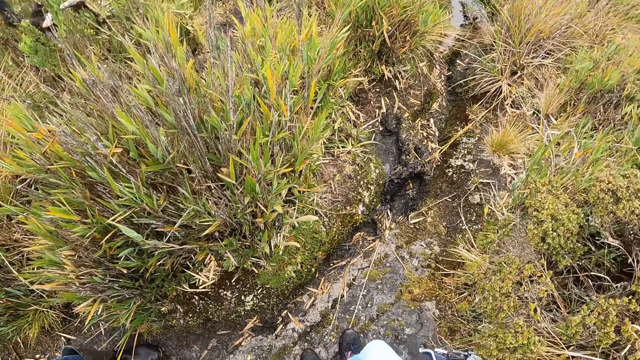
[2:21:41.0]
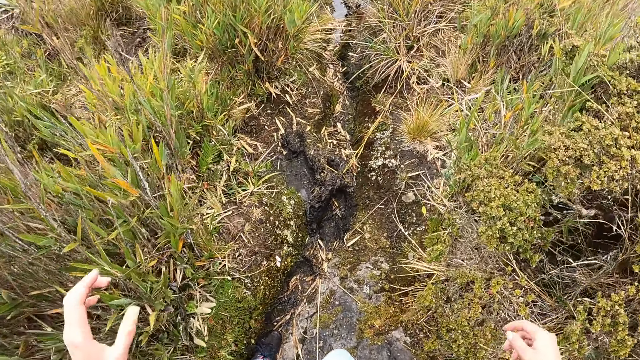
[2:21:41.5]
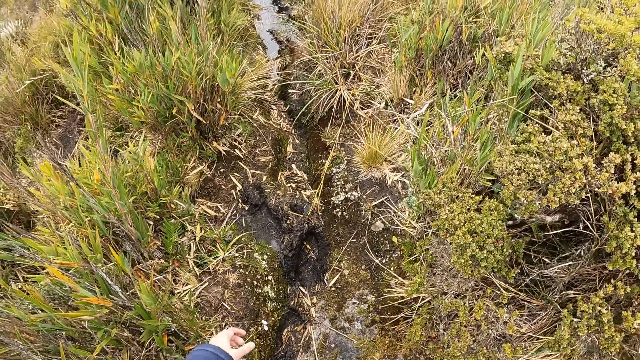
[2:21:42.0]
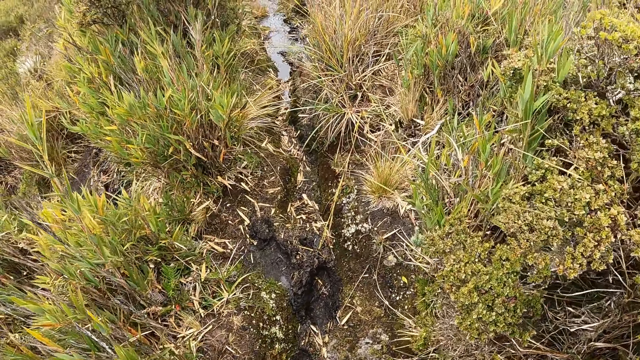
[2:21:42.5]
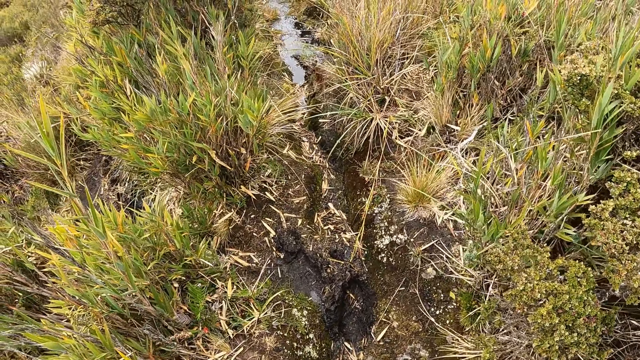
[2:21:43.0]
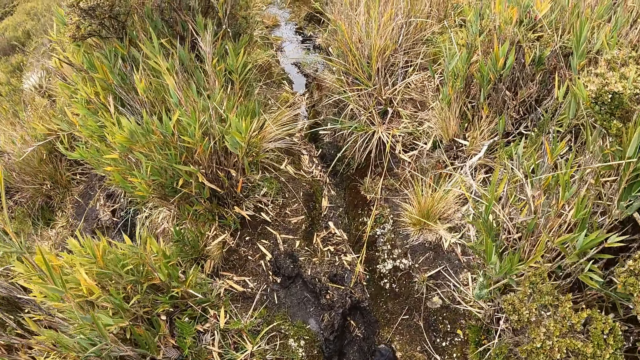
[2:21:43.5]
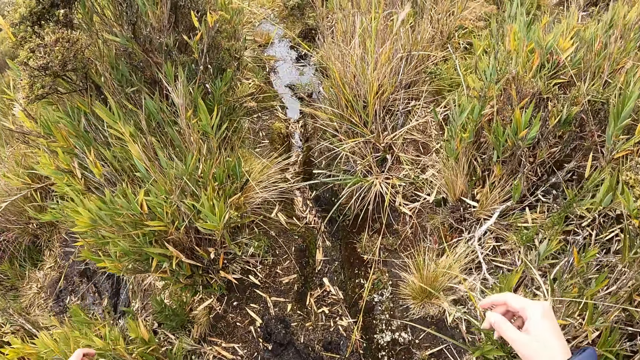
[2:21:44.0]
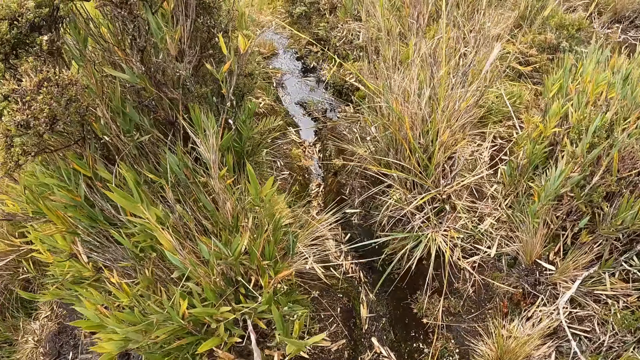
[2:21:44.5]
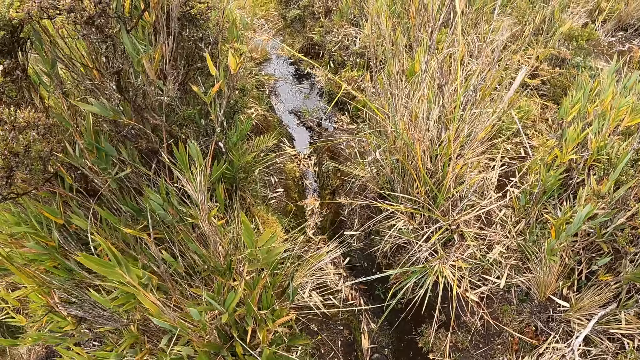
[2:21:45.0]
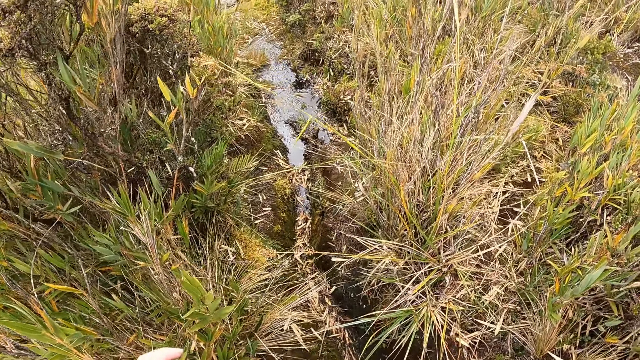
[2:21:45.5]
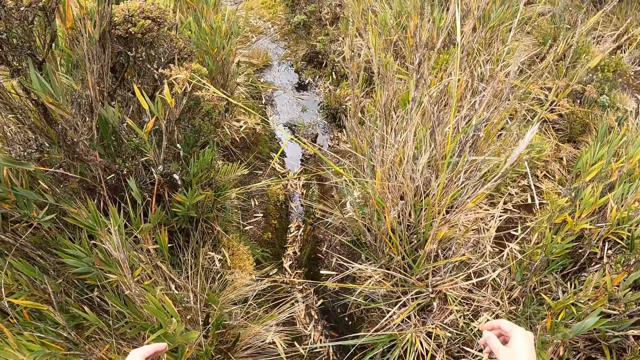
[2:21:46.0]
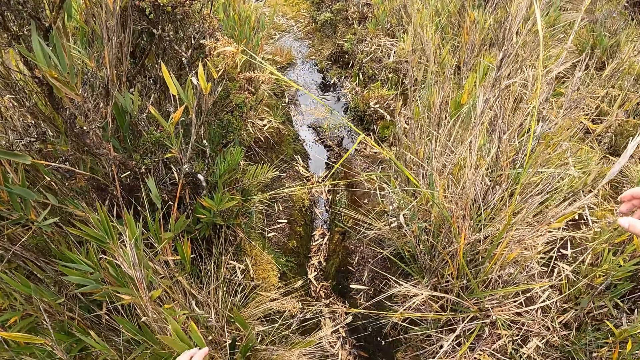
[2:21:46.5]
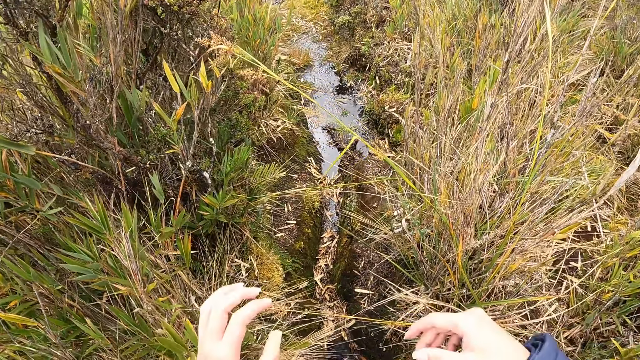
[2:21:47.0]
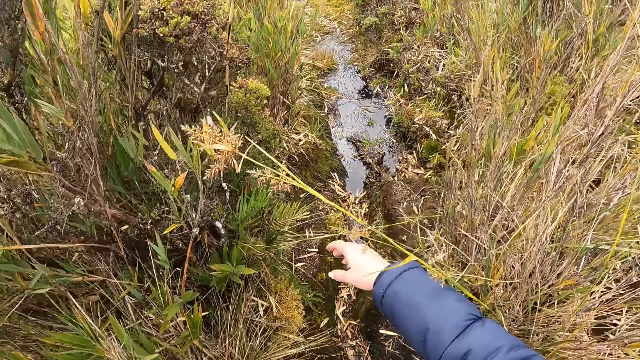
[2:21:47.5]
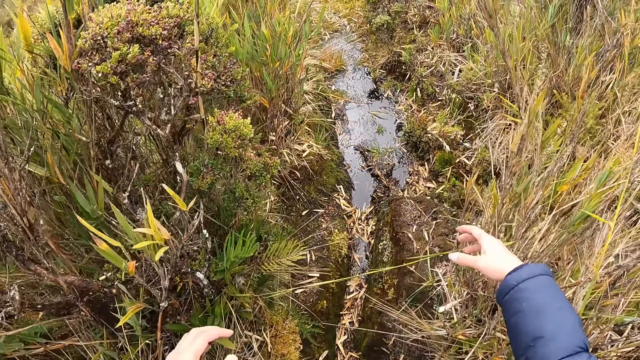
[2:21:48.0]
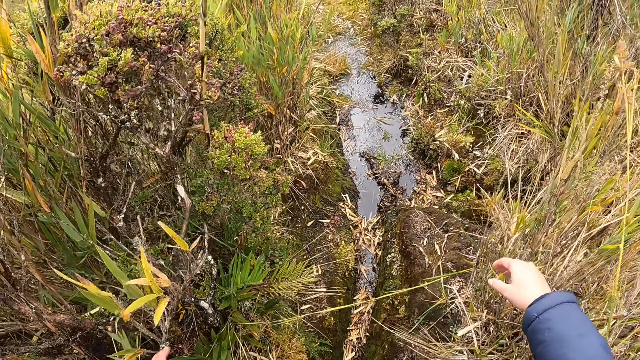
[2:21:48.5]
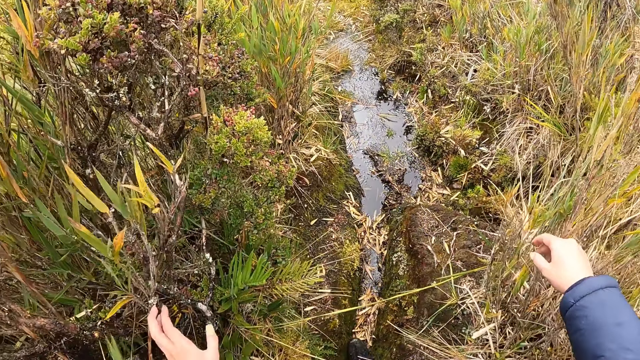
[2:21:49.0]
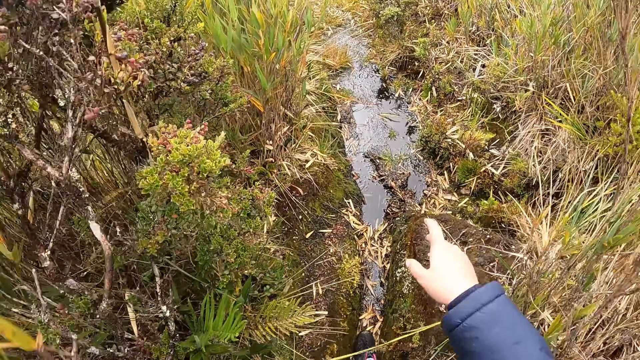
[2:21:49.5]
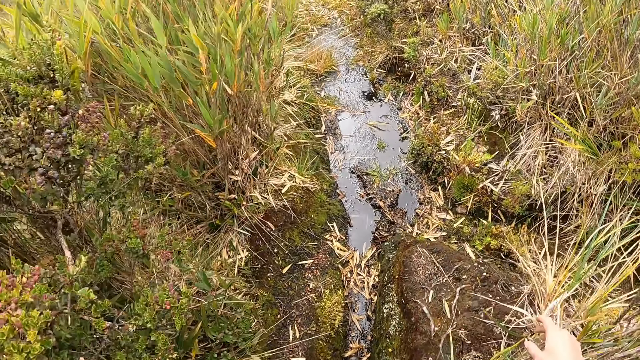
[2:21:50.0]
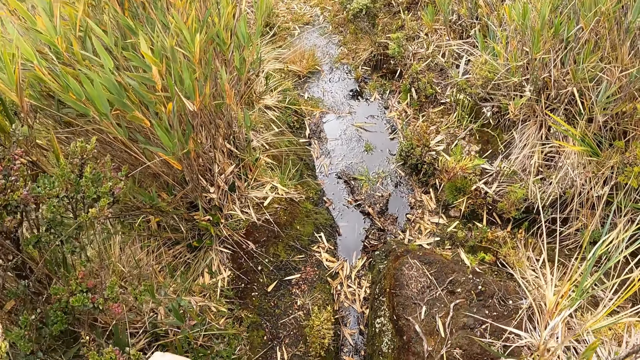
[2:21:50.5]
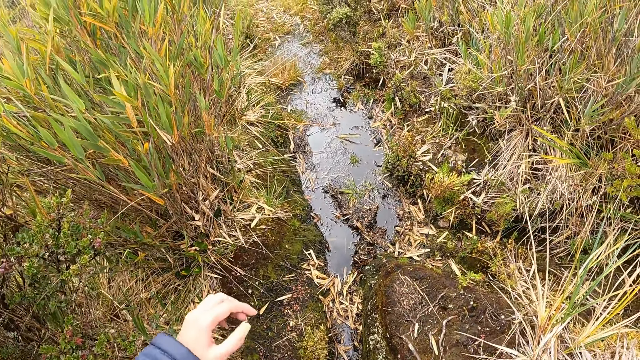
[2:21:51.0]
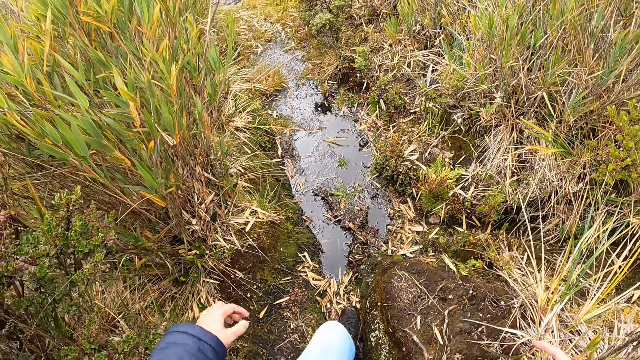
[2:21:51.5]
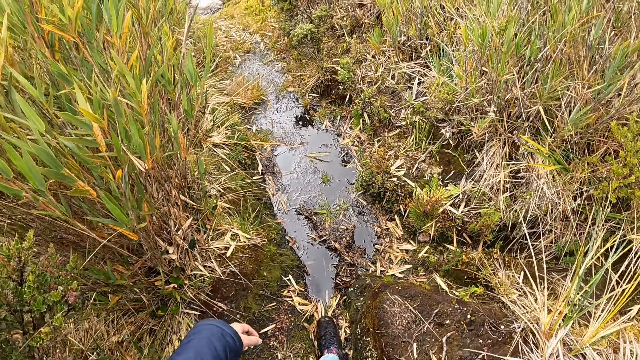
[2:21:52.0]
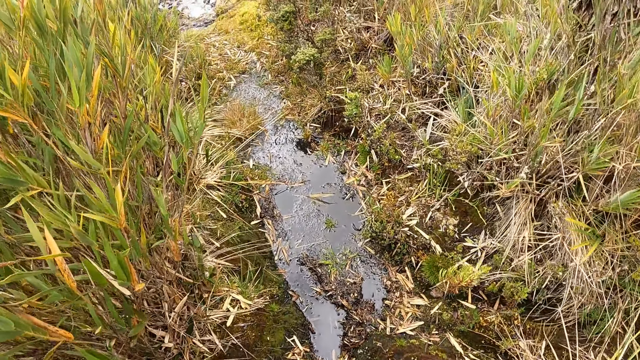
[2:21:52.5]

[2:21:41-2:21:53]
The camera wearer walks on a muddy path. She shoves grasses away from her path with both hands.

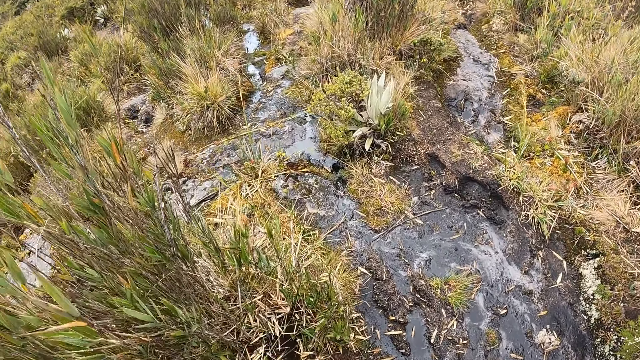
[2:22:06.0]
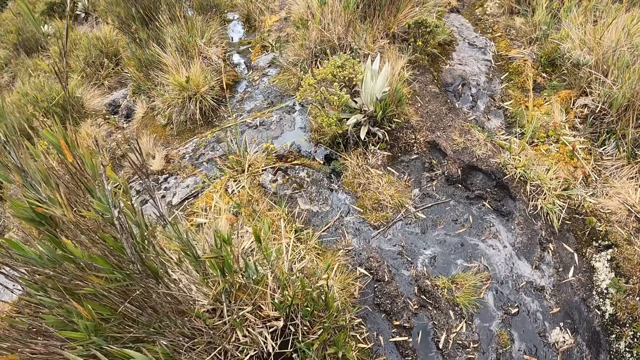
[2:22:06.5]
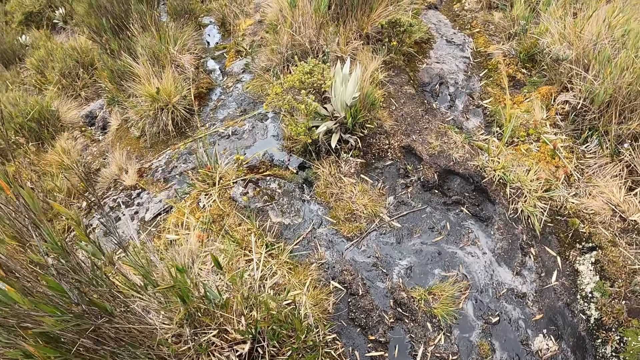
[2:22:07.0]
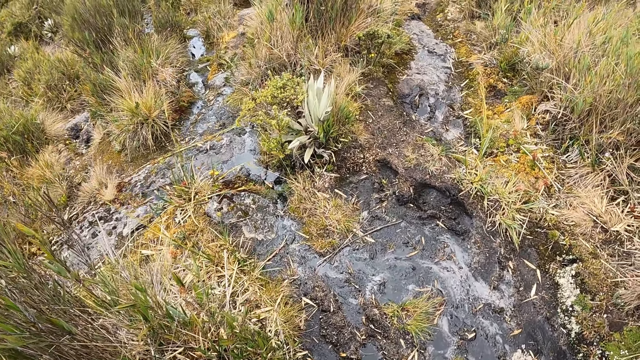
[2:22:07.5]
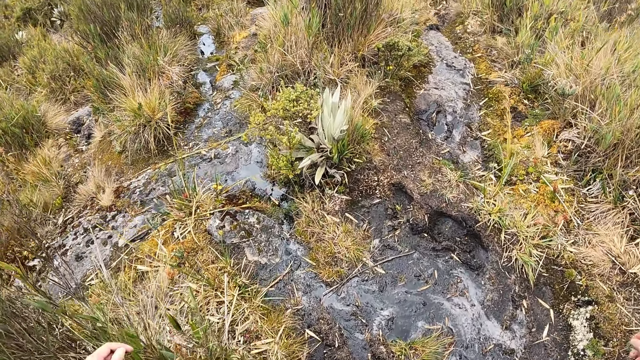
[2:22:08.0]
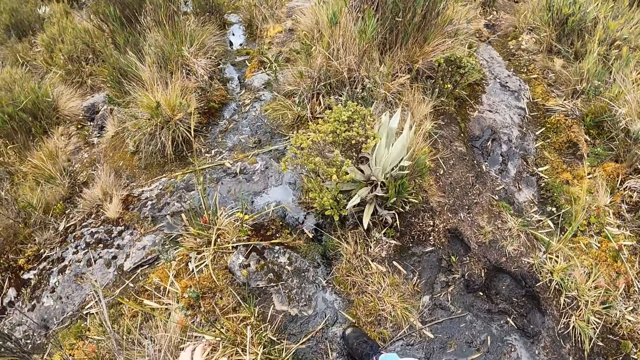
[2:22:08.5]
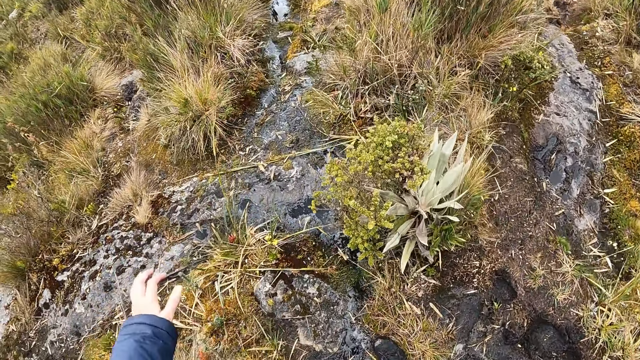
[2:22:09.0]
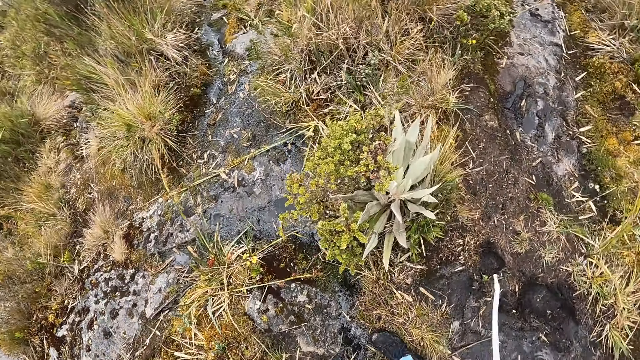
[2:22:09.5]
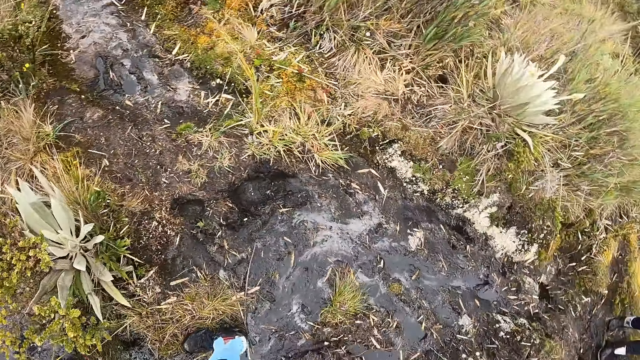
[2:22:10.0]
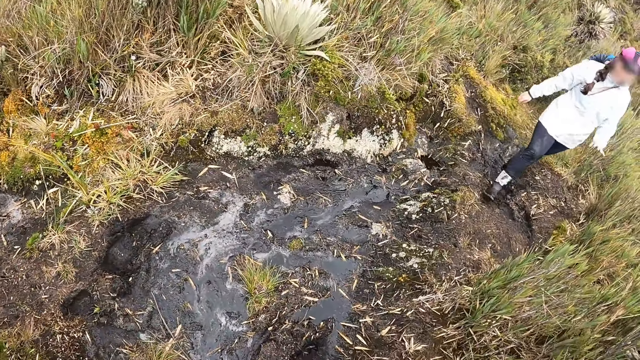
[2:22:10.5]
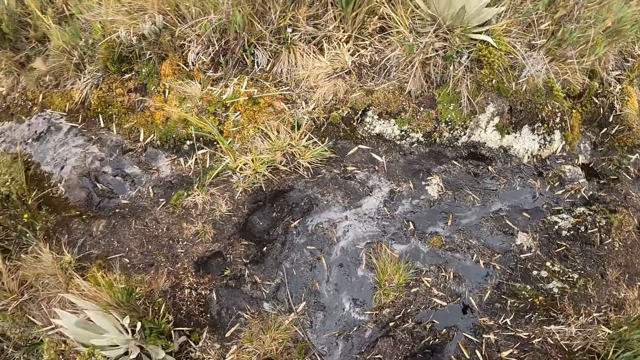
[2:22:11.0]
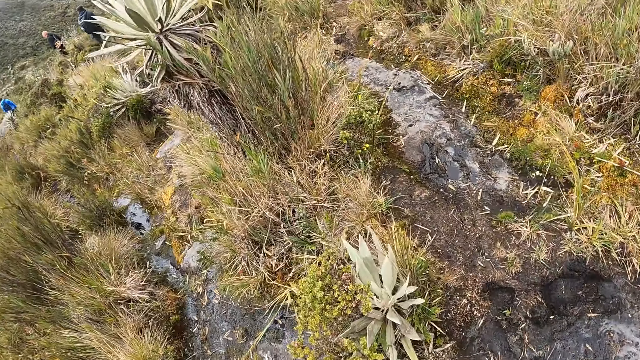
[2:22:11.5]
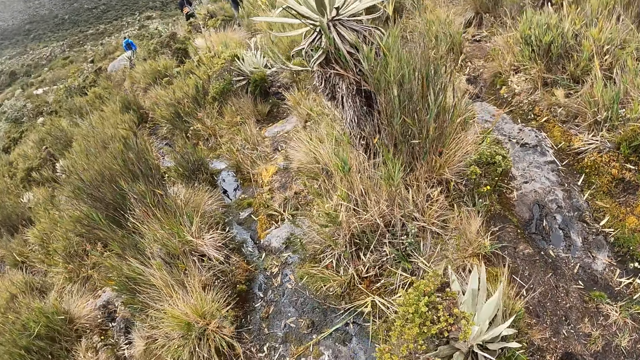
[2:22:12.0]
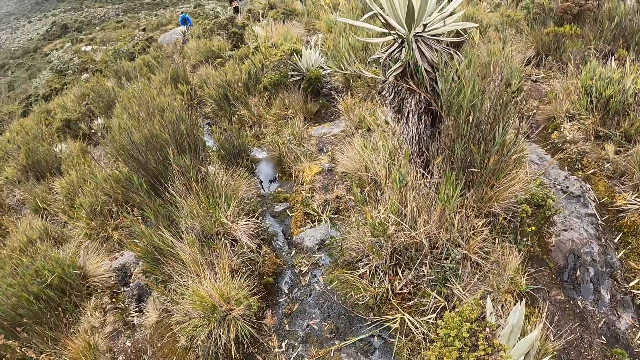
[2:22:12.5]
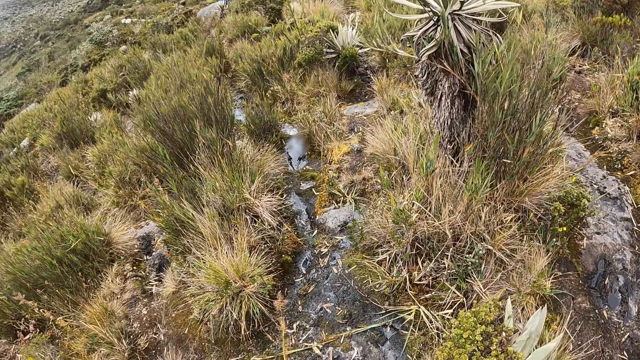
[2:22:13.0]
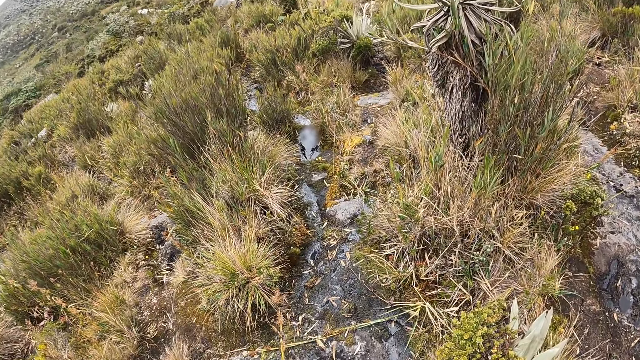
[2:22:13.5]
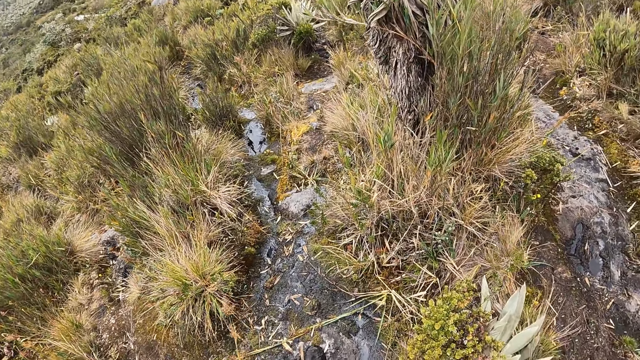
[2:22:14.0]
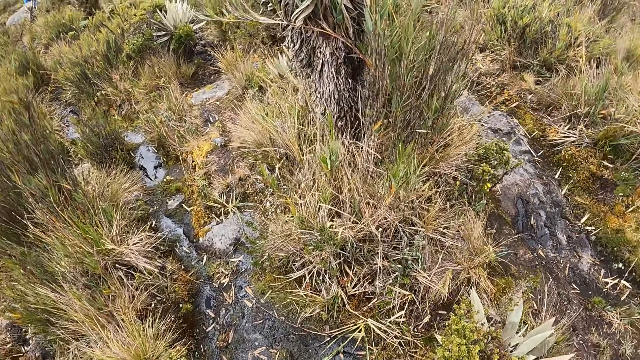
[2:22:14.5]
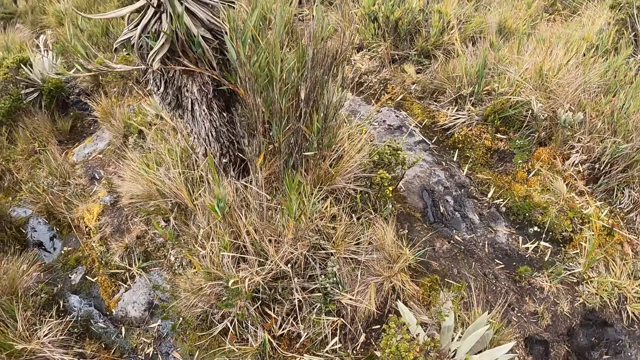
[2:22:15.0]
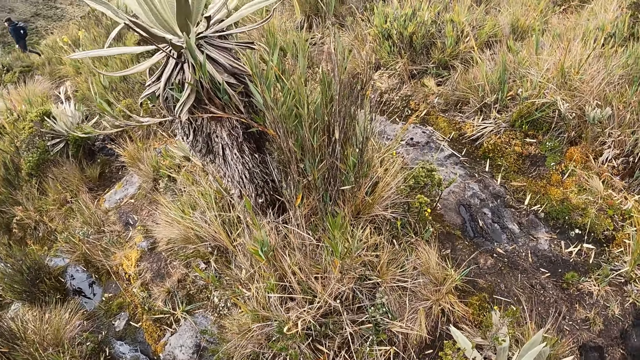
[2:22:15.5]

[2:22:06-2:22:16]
The camera wearer walks on a muddy path. A woman walks on a hill.
